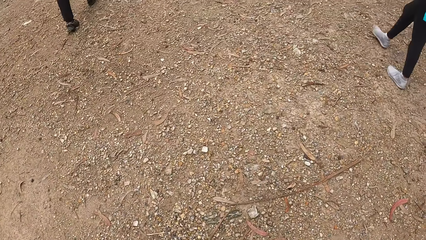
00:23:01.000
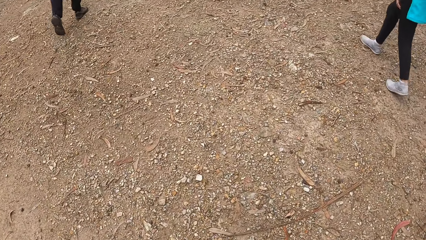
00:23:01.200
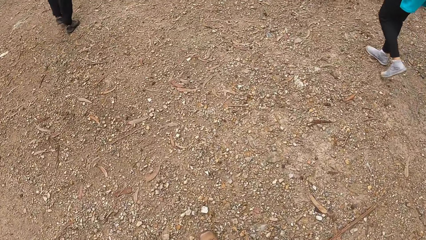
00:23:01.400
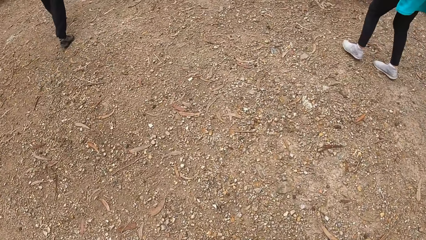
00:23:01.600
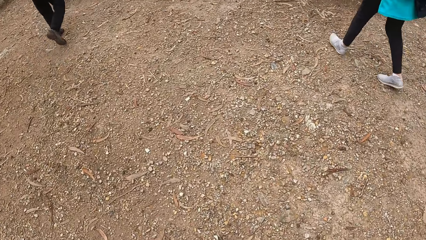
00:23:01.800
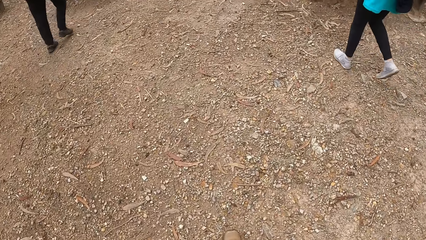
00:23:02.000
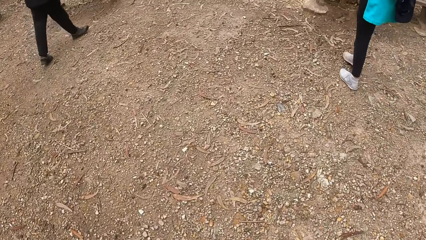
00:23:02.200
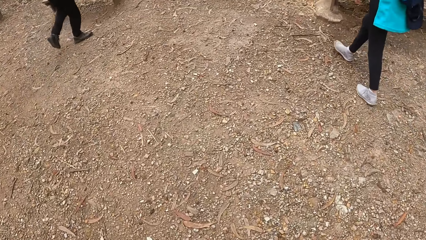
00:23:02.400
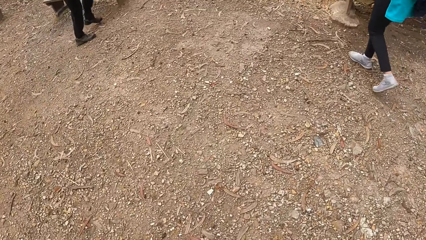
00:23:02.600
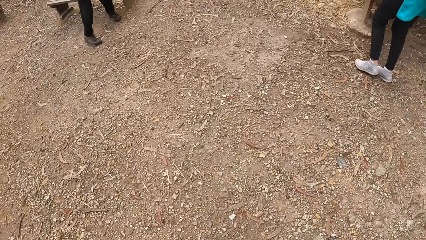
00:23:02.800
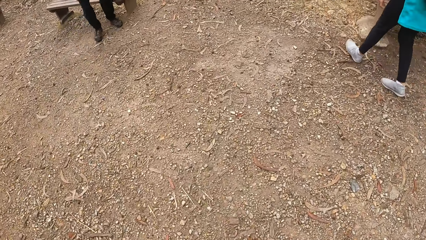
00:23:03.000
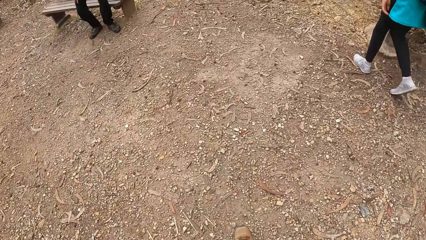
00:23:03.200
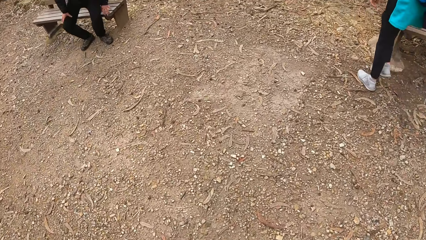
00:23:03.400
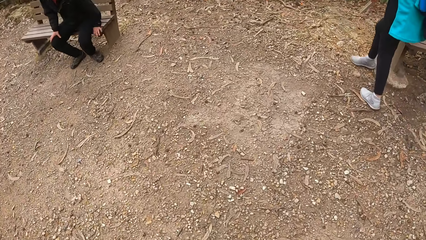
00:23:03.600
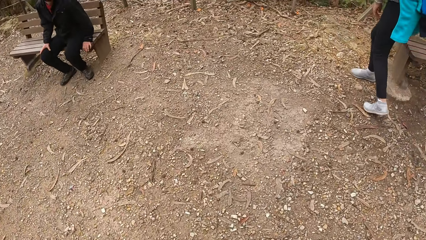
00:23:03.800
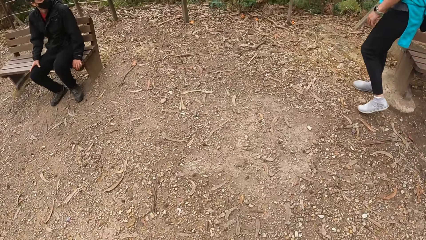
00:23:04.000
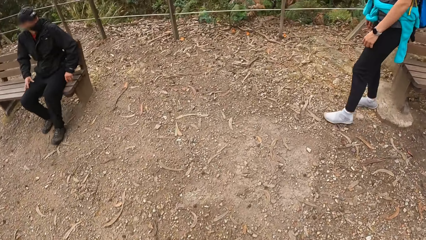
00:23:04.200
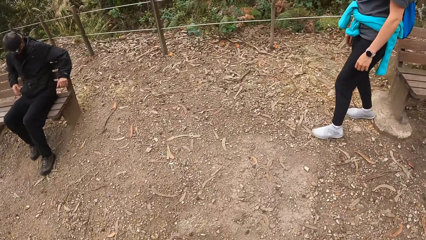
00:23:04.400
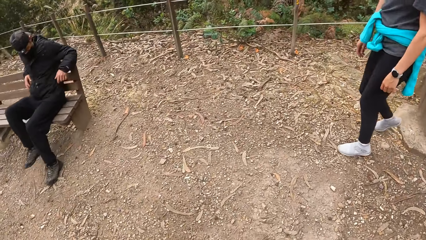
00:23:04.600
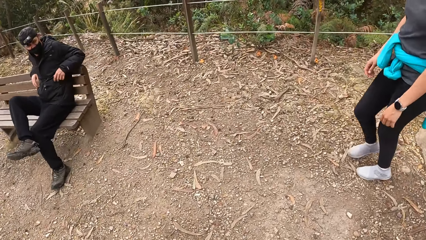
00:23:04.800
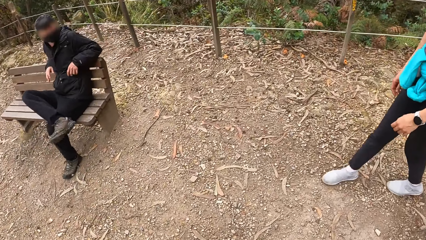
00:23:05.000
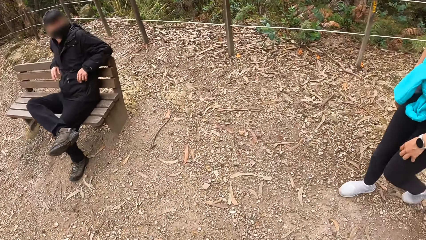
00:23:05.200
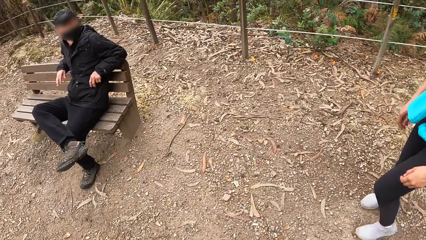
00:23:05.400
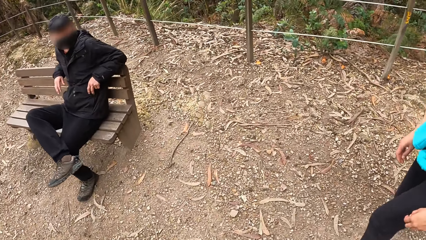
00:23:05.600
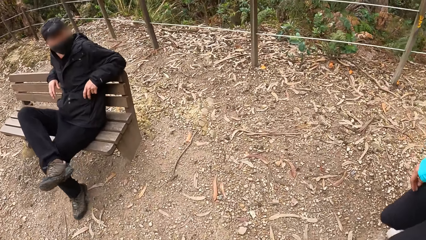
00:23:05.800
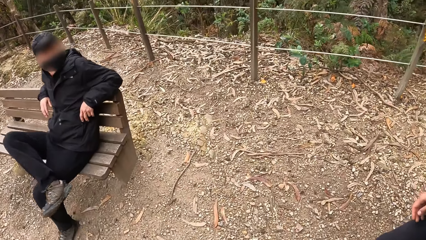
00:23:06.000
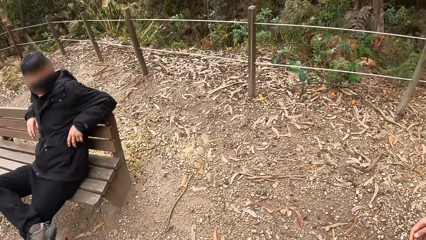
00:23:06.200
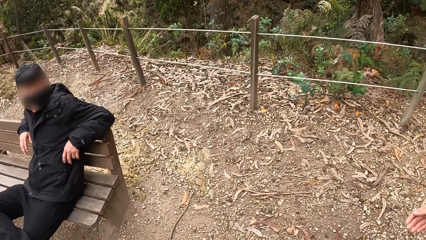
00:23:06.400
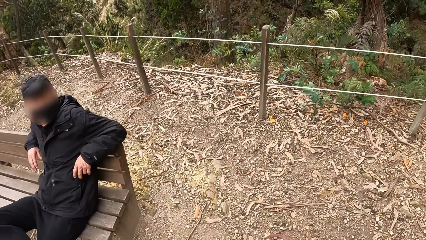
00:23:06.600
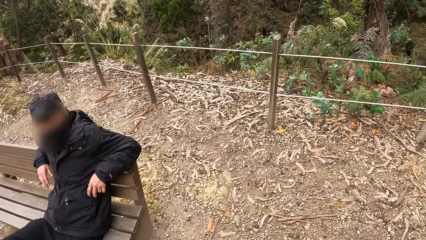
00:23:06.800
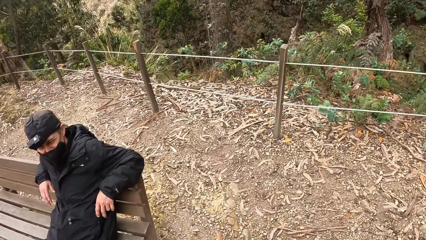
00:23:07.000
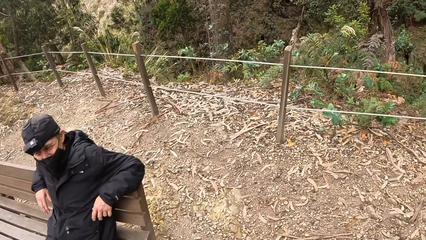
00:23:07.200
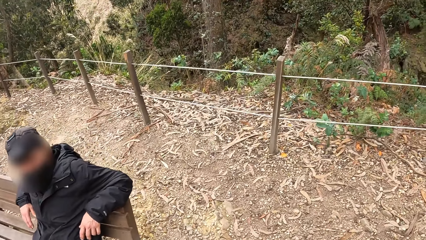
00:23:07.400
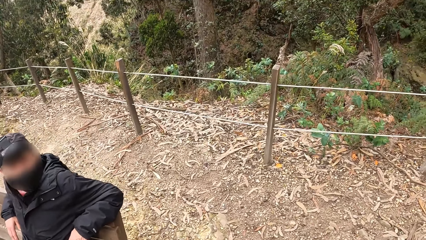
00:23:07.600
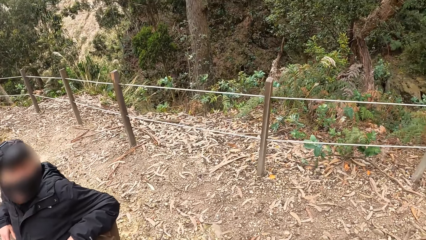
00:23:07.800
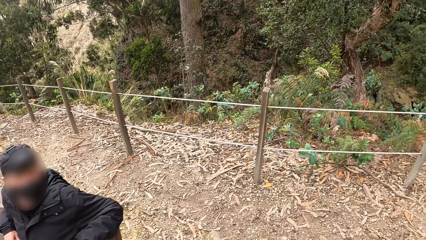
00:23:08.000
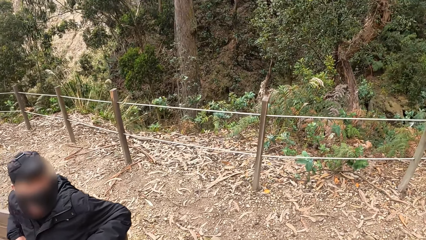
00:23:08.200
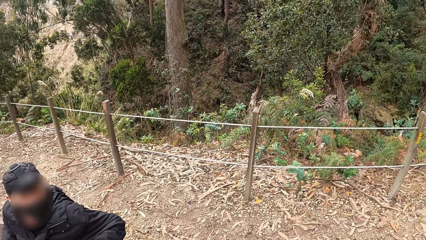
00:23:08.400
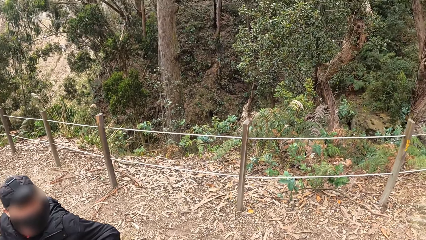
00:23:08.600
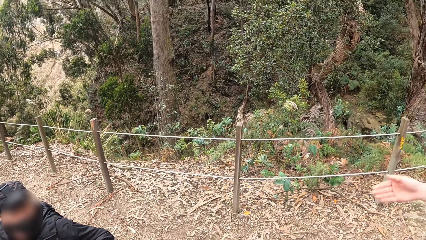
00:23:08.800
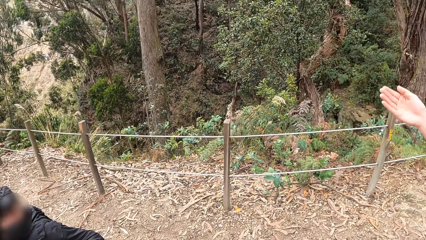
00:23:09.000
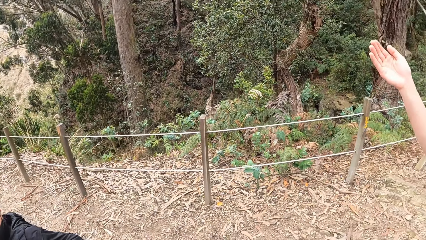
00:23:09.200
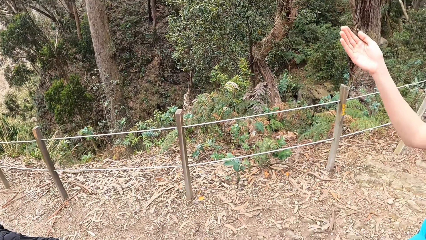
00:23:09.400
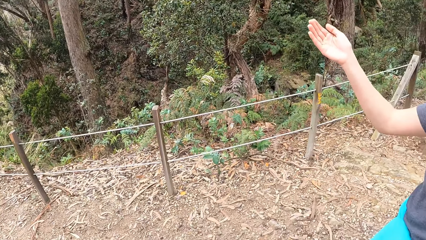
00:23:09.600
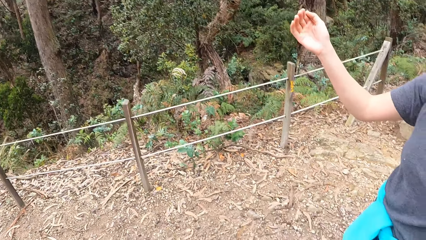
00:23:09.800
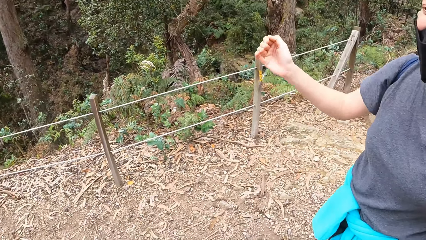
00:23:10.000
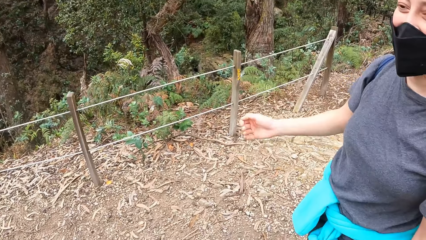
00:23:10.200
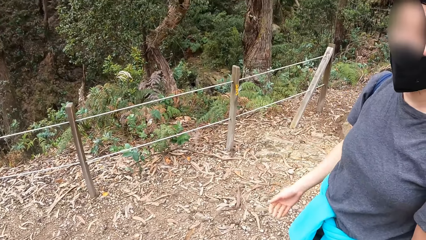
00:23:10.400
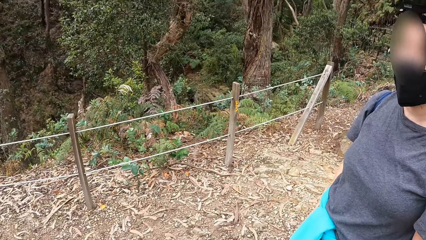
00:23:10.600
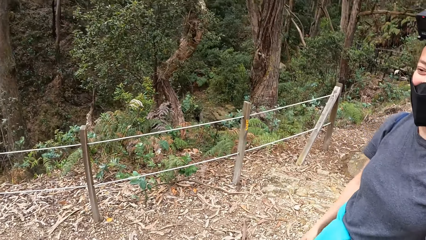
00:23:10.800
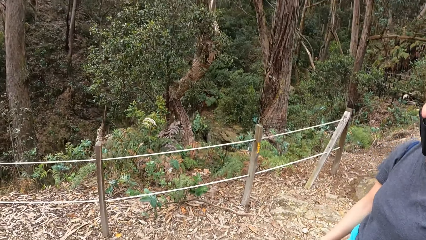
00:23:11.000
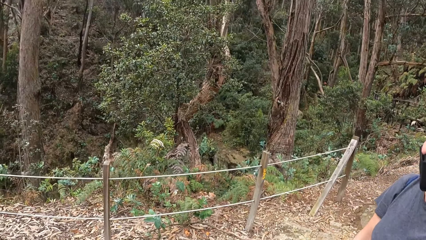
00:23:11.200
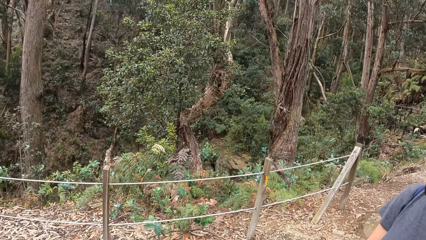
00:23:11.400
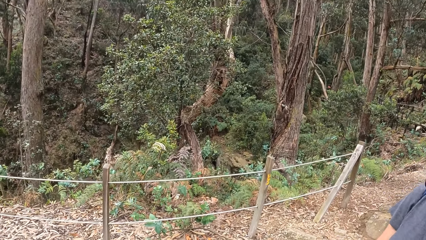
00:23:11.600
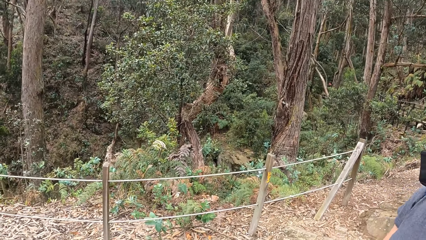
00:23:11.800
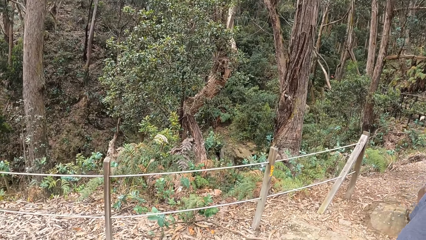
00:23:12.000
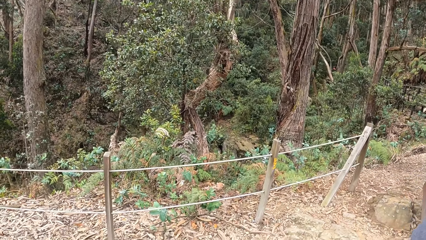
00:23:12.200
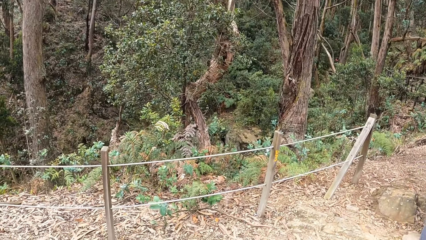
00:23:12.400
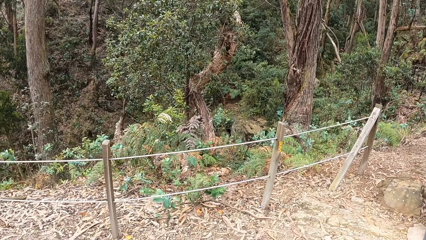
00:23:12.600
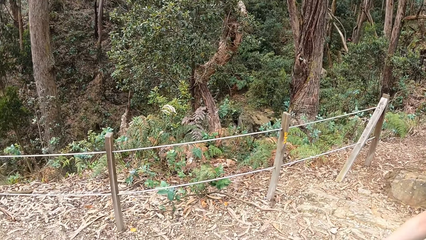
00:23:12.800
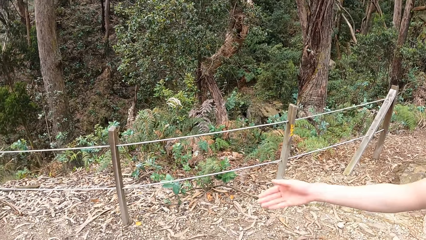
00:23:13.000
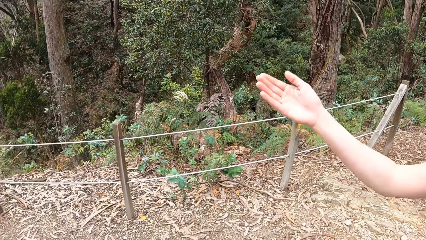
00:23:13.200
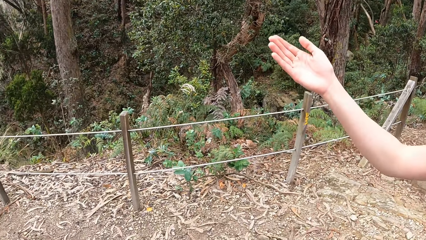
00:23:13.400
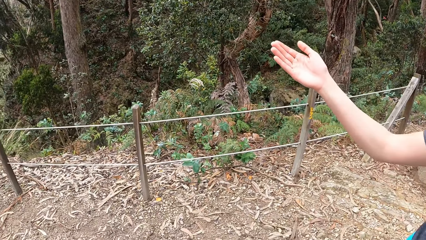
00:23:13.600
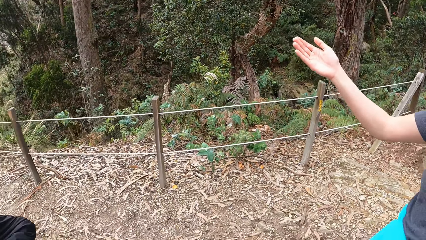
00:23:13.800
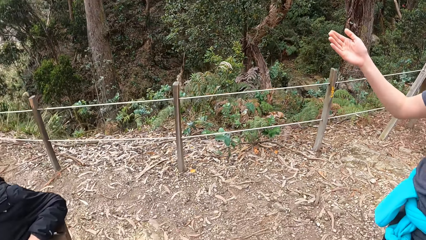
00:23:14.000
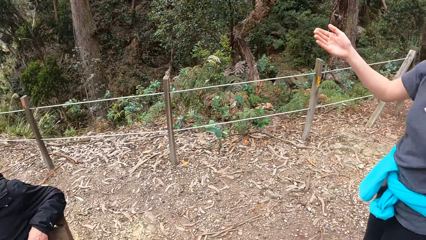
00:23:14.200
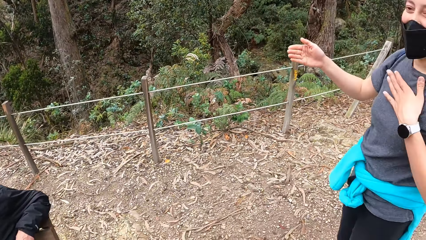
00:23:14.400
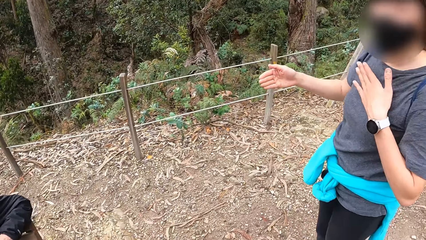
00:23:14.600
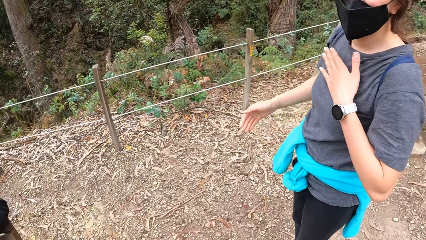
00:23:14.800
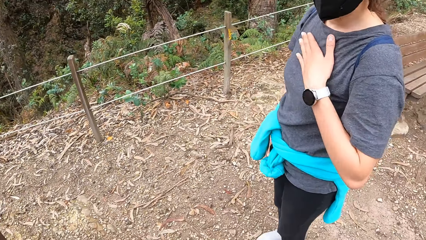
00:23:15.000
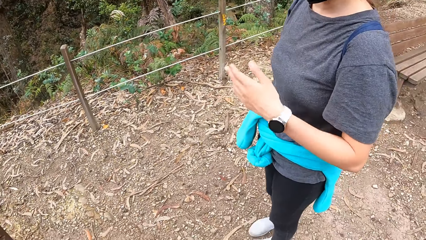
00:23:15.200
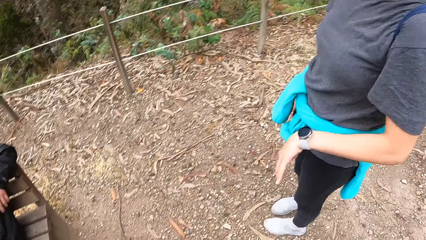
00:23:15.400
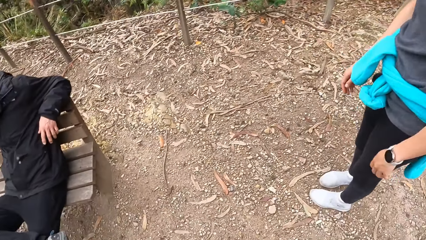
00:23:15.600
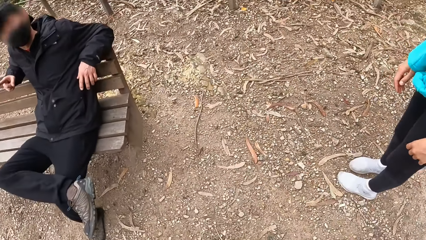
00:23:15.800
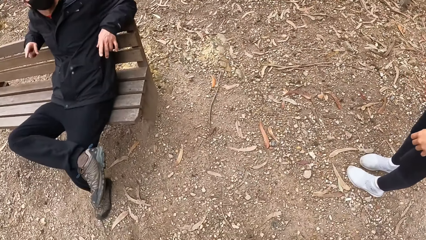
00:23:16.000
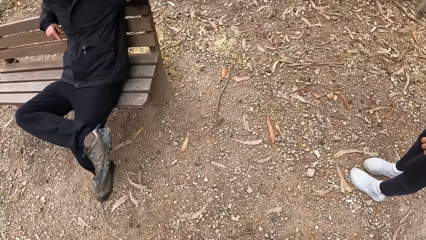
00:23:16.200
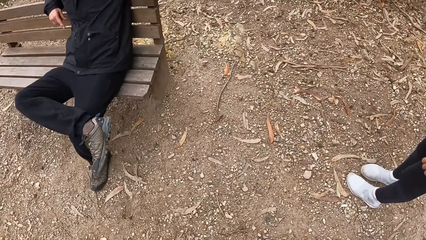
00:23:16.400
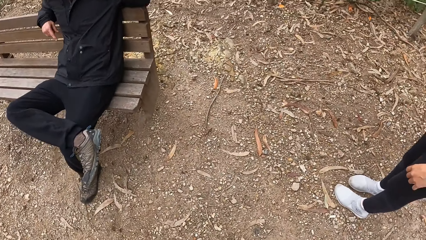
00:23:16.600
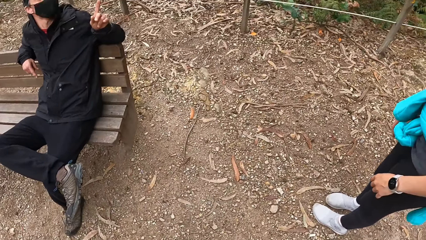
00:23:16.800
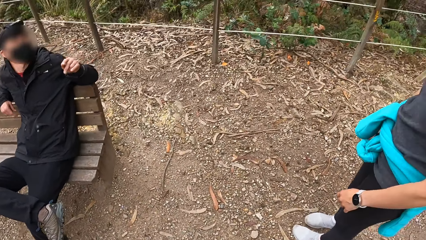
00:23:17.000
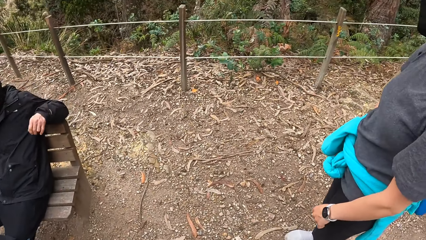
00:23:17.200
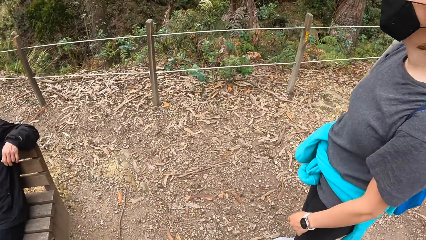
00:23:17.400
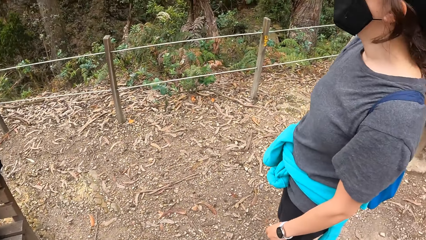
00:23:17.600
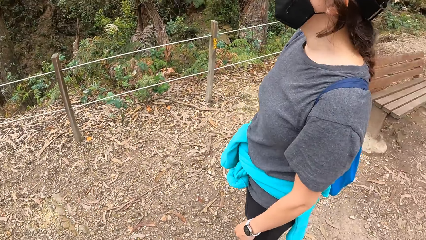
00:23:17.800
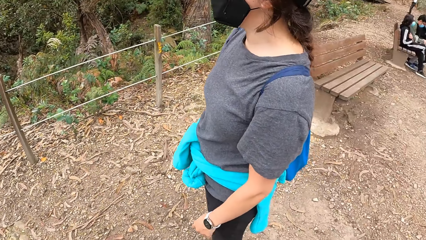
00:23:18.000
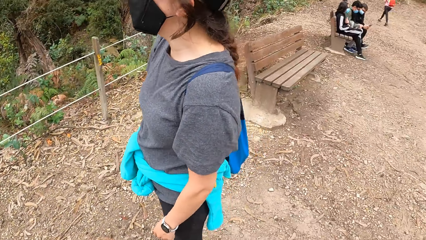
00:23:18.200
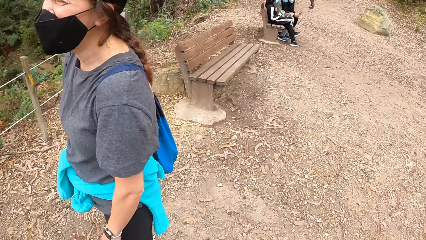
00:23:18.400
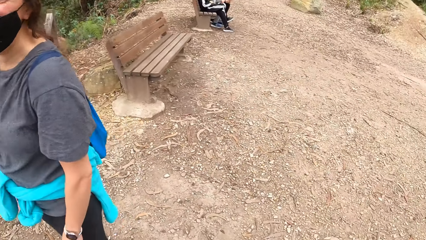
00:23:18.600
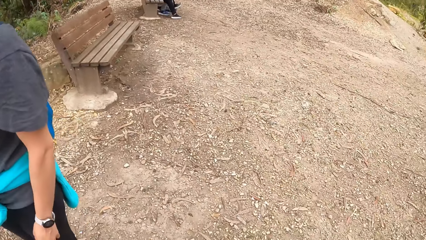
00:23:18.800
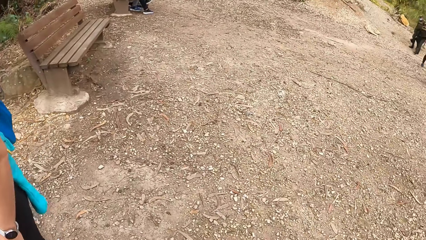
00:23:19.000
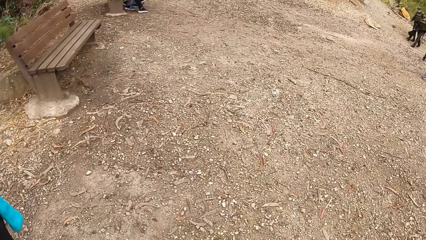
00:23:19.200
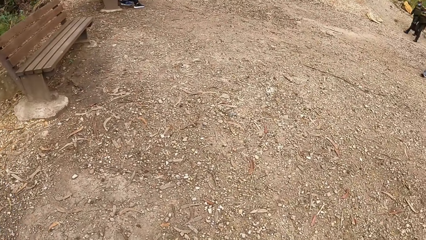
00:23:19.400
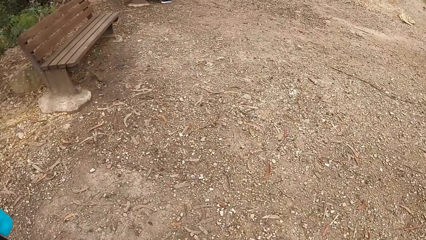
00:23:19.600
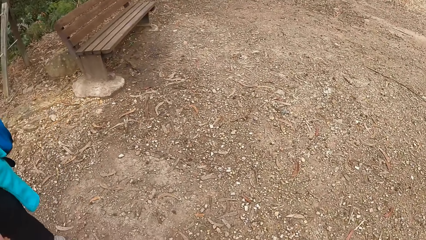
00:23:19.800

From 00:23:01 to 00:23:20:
A man sits on a wooden bench on the ground. A woman spreads her hand. The woman interacts with the camera wearer and the man. The woman taps her chest.
